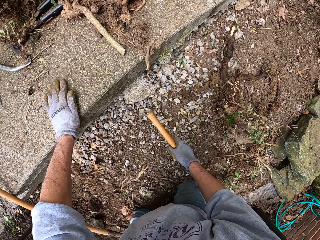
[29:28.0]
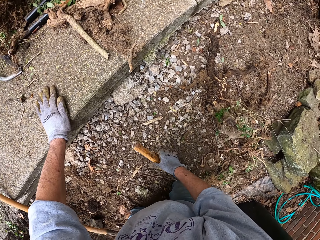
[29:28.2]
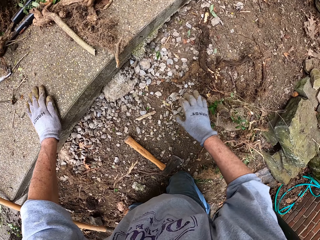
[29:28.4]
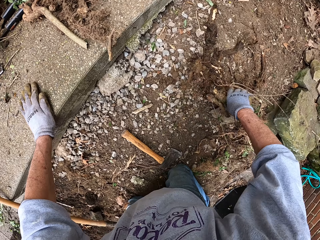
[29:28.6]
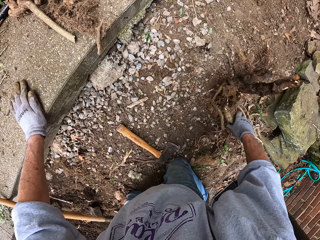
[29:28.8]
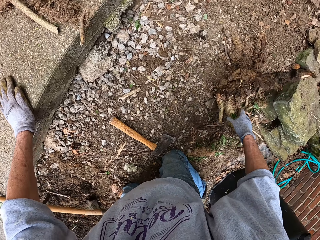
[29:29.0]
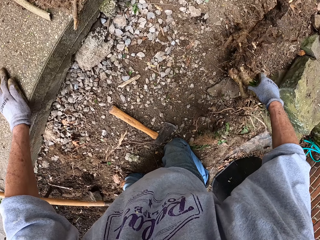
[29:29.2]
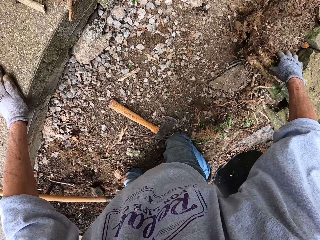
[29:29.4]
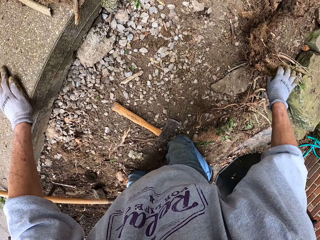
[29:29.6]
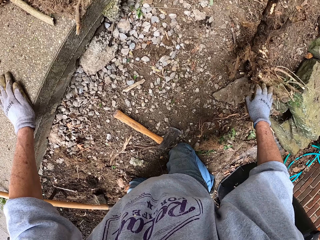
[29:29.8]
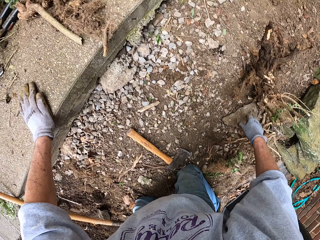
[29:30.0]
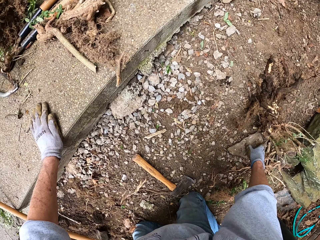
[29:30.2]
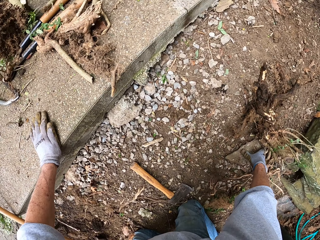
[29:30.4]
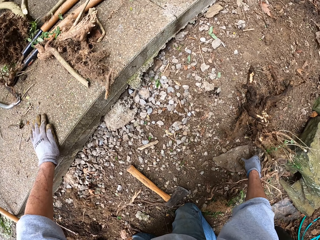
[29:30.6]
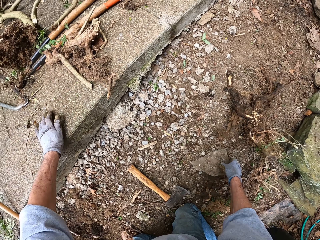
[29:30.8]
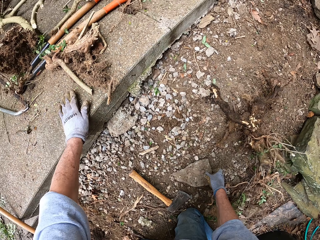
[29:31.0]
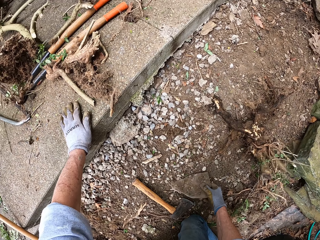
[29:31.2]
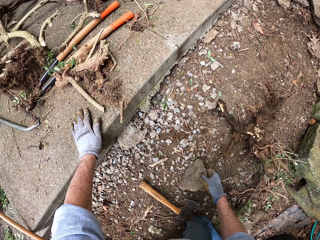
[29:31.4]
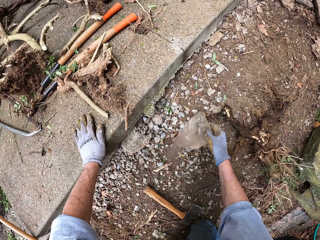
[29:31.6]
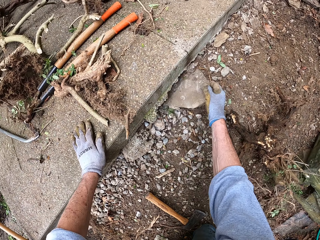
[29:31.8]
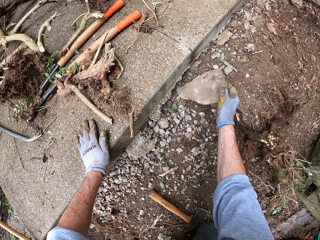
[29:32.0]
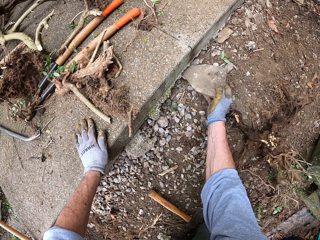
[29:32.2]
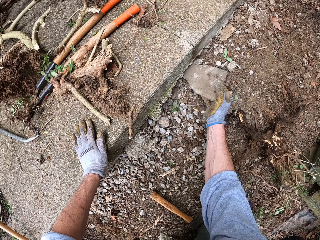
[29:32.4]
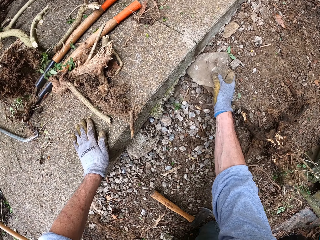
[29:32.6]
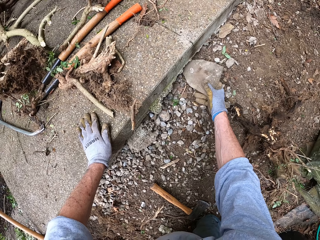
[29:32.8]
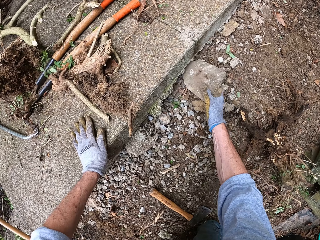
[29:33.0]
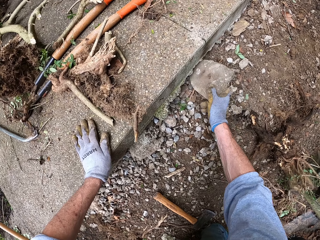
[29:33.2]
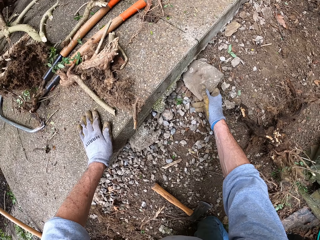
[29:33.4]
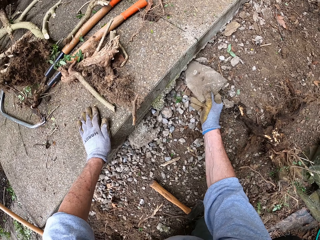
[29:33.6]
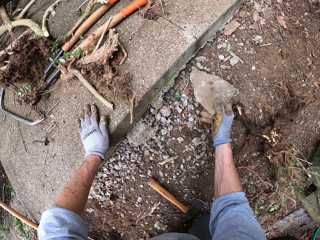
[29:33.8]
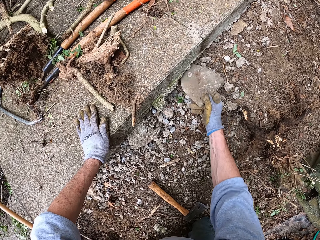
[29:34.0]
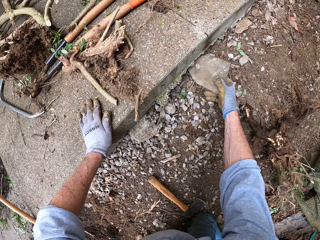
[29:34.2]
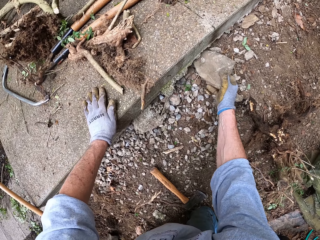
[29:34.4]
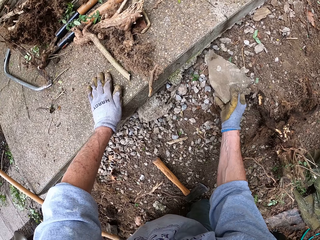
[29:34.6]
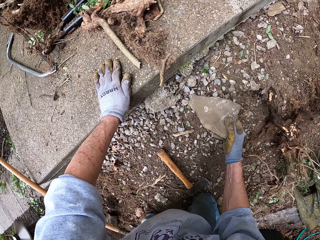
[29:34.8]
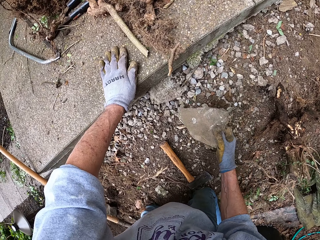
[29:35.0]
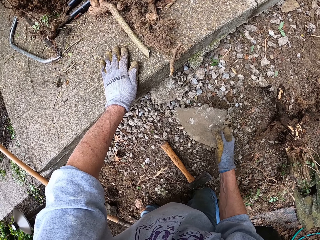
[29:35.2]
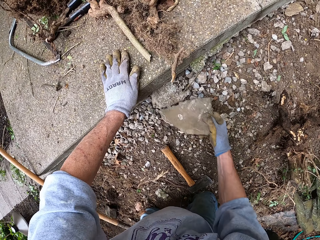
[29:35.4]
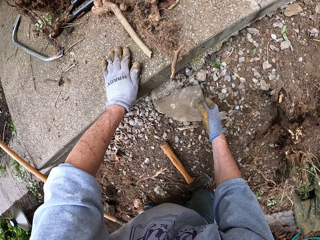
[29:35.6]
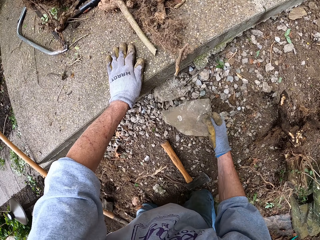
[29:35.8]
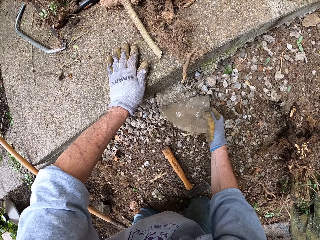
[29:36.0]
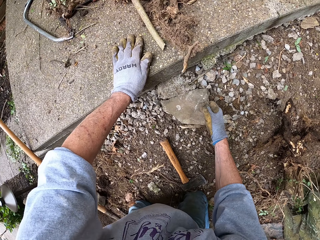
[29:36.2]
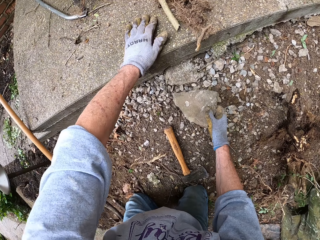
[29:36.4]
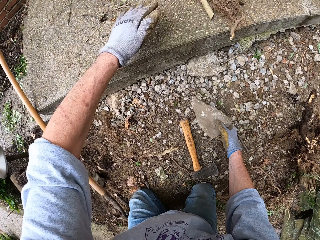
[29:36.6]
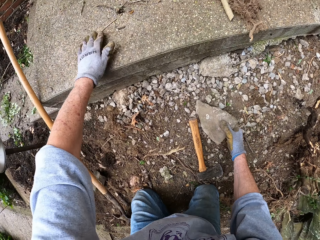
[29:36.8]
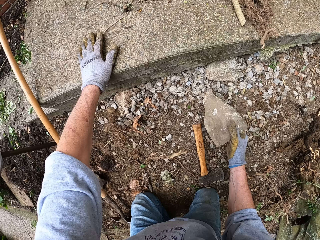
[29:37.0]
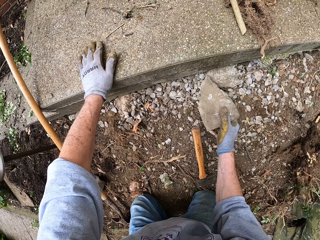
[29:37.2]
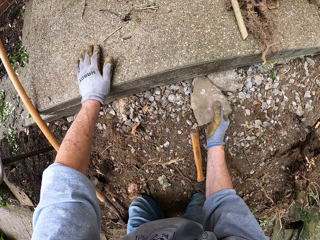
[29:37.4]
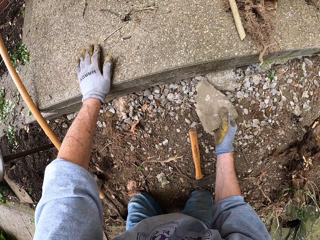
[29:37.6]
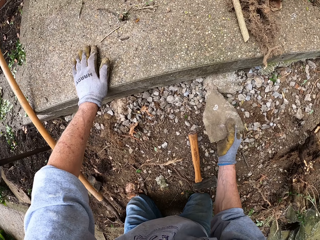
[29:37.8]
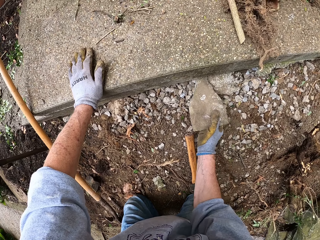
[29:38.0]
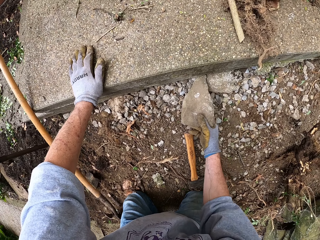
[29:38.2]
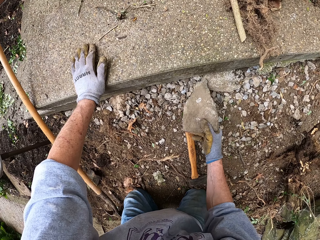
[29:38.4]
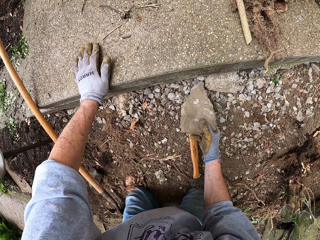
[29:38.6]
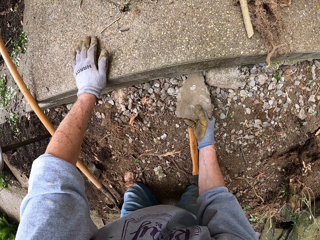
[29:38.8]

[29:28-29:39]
The camera wearer drops the axe on the ground. He pushes the roots from the stone. He picks the stone from the ground with his right hand. He adjusts a stump with his right hand. He pushes stones under the footpath using the stone. He fixes the stone into the hole with his right hand. He hits stones in the hole with the stone in his right hand.

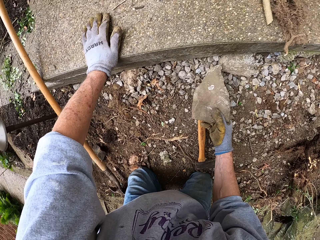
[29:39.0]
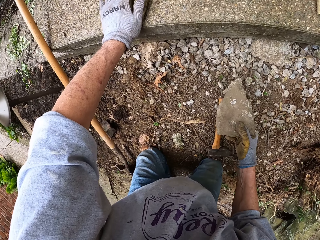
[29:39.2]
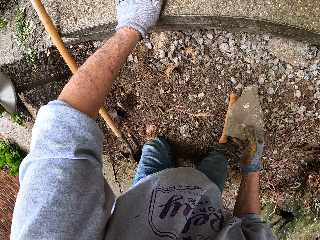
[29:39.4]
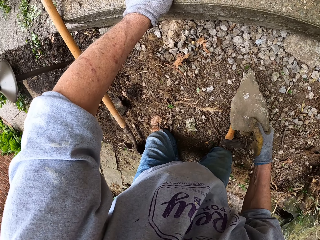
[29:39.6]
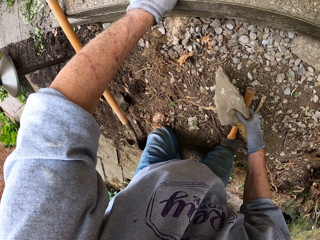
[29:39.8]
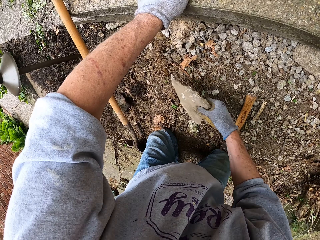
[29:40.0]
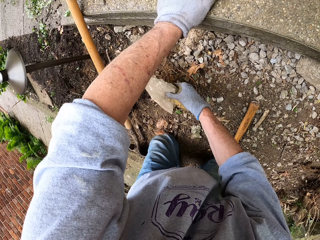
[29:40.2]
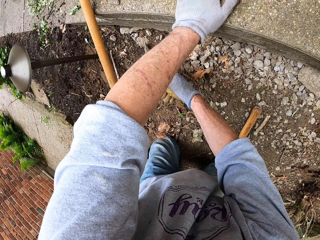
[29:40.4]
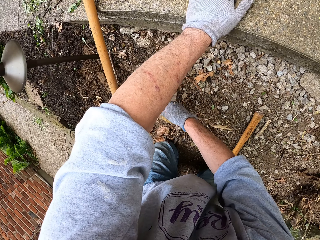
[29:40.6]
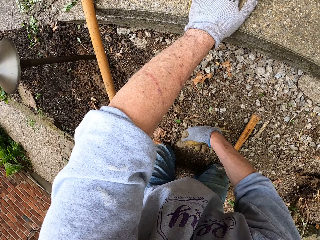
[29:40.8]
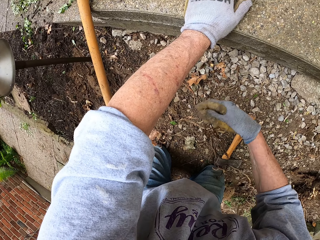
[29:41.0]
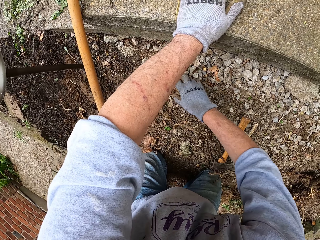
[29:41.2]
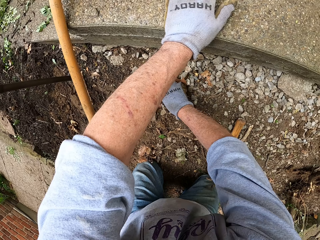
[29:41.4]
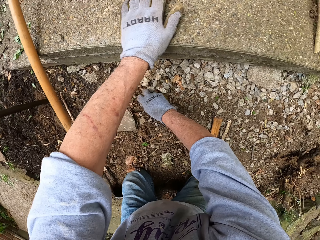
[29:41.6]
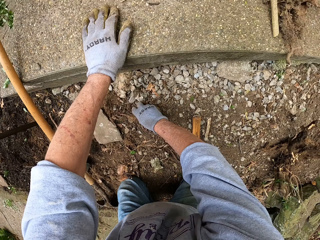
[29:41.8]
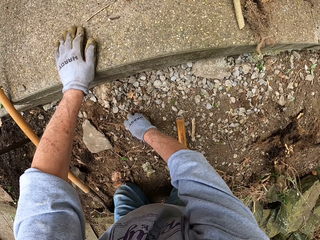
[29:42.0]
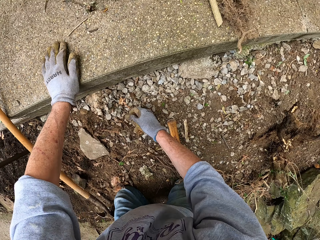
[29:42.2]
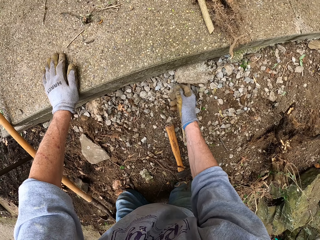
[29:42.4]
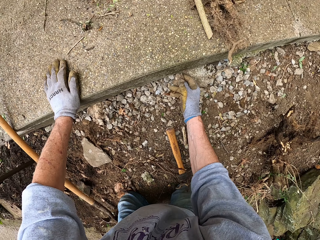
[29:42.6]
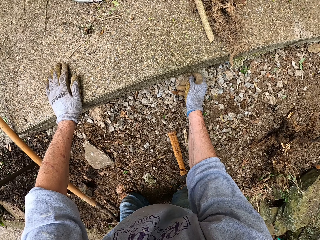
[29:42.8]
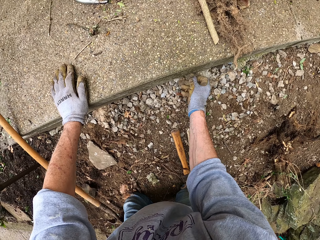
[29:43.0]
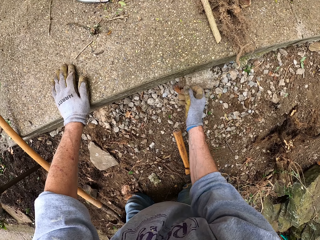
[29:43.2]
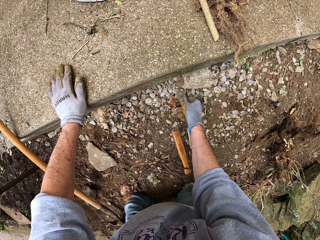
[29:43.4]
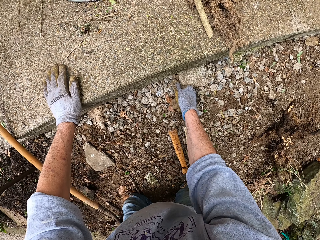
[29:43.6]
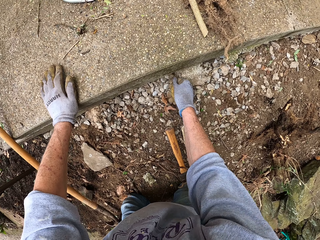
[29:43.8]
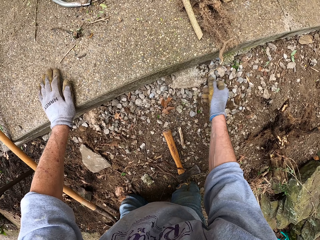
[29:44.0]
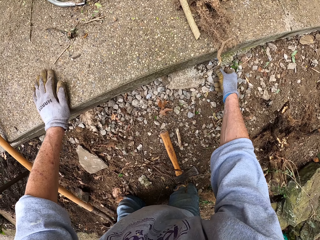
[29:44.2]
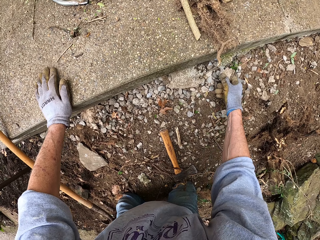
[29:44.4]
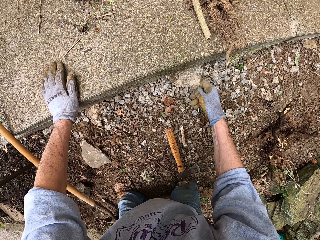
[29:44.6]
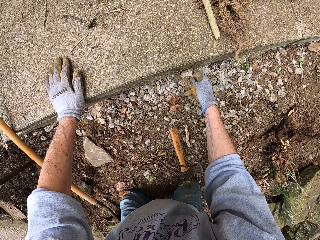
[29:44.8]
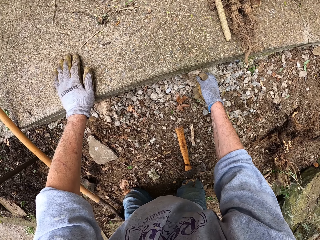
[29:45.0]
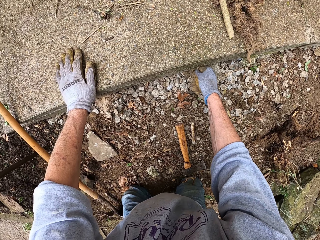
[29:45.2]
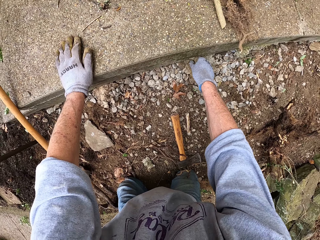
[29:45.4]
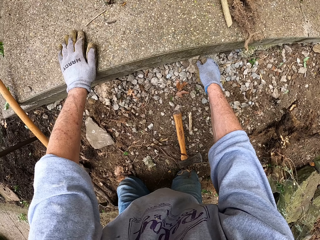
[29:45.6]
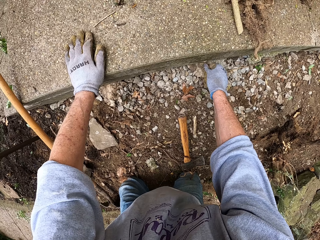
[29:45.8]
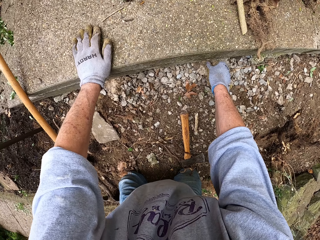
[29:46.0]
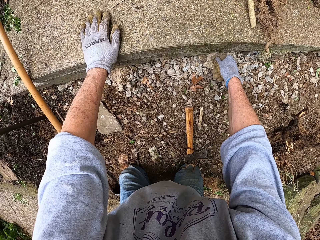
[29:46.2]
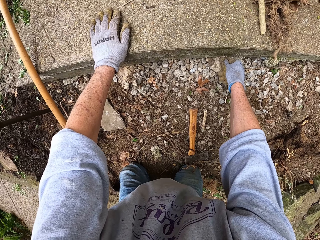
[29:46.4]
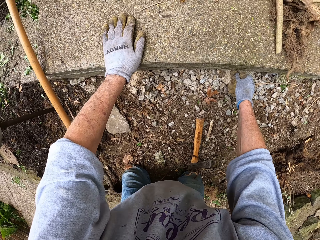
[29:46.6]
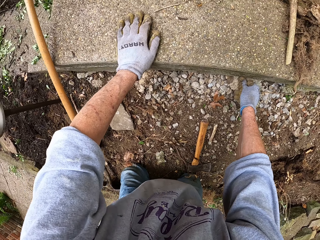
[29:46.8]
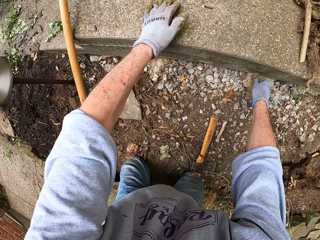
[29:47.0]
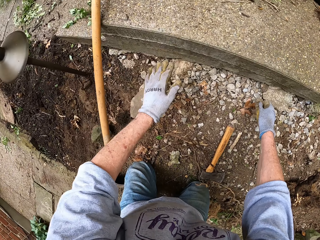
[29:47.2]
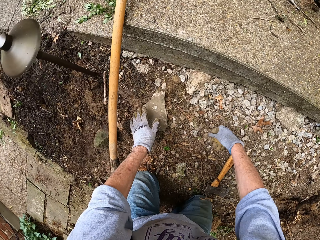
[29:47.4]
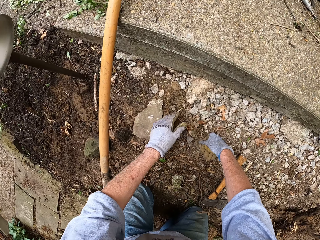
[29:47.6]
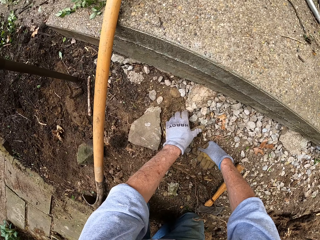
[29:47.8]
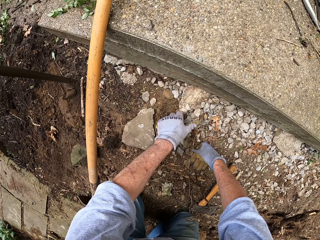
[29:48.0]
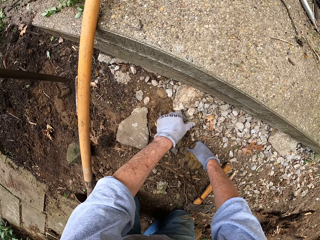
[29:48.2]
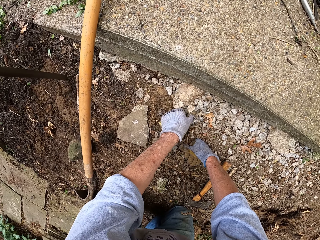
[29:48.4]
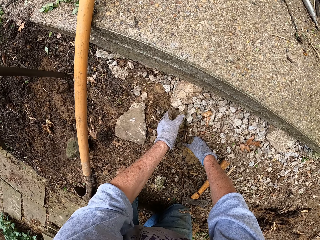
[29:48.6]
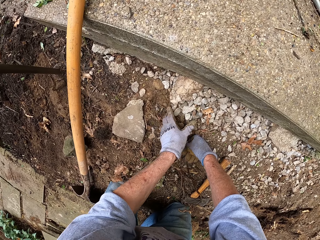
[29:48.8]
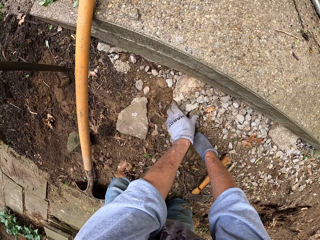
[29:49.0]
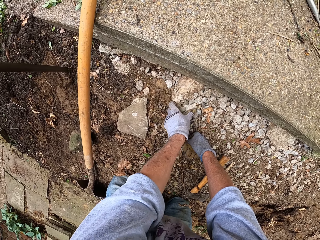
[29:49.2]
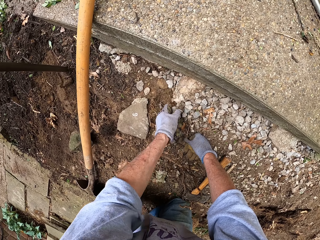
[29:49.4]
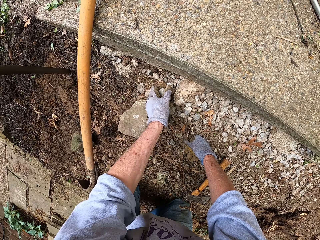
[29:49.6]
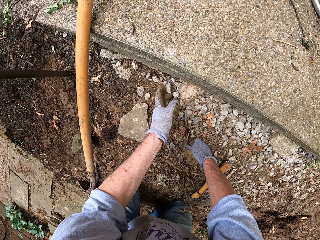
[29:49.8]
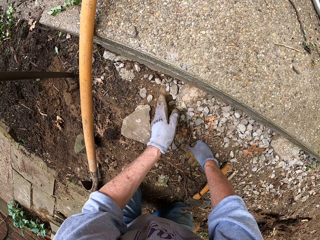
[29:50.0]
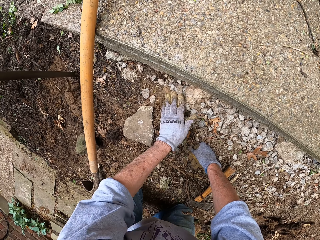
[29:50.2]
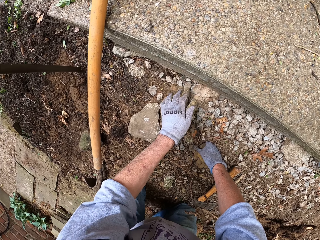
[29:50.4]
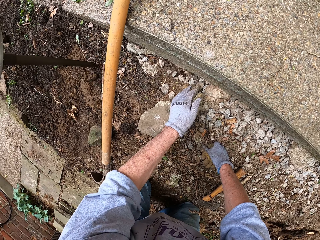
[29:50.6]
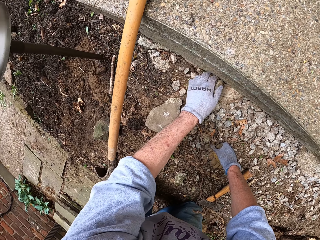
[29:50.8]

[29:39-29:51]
The camera wearer drops a stone on the ground. He spreads small stones under the footpath. He packs small stones into the hole with his right hand. He packs small stones into the hole with his left hand.
